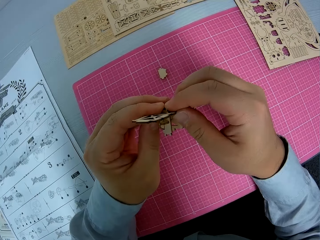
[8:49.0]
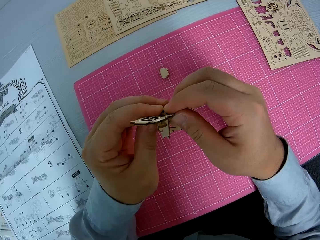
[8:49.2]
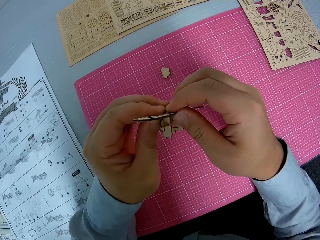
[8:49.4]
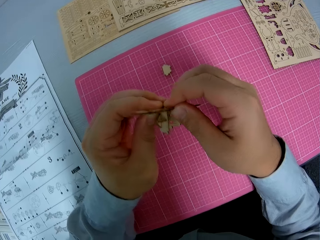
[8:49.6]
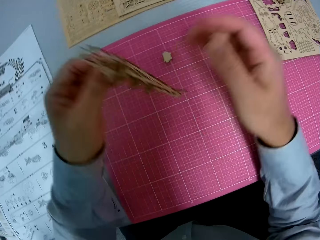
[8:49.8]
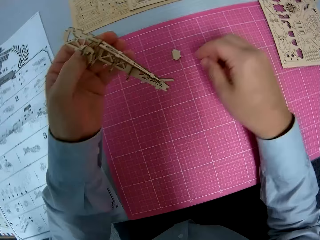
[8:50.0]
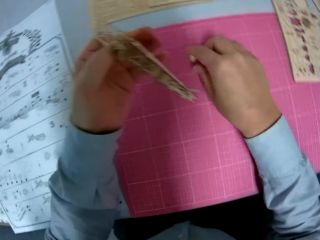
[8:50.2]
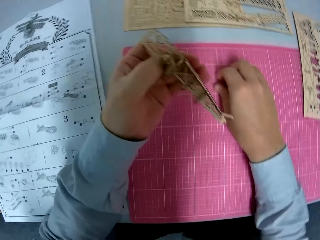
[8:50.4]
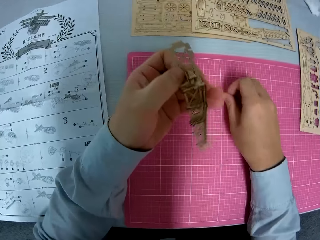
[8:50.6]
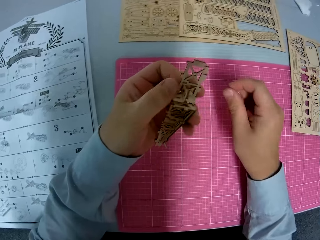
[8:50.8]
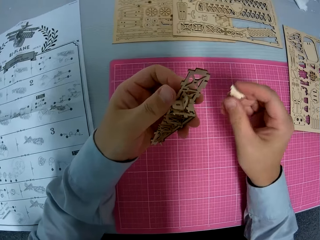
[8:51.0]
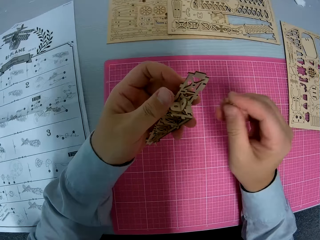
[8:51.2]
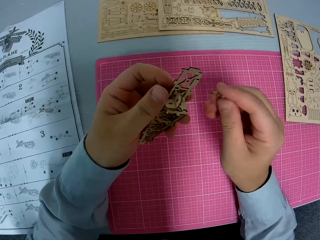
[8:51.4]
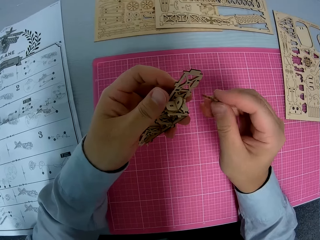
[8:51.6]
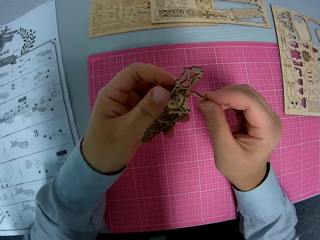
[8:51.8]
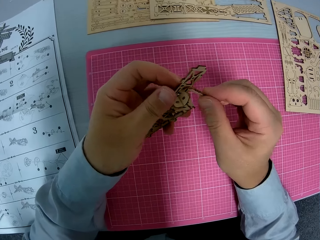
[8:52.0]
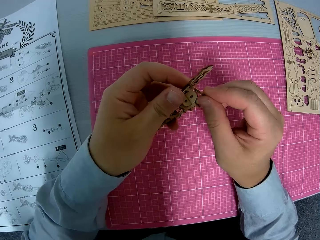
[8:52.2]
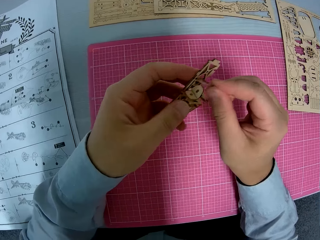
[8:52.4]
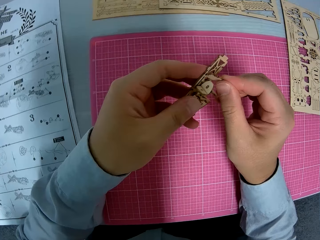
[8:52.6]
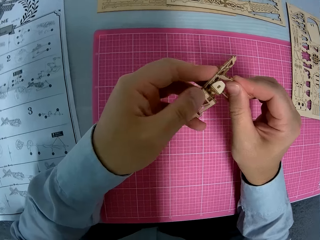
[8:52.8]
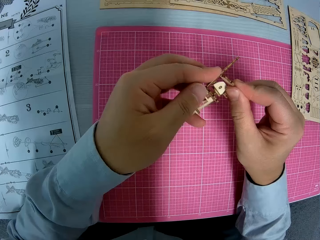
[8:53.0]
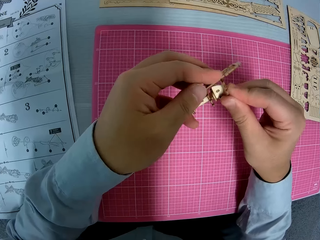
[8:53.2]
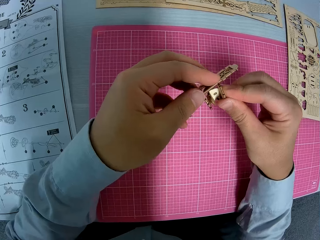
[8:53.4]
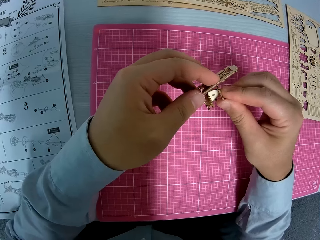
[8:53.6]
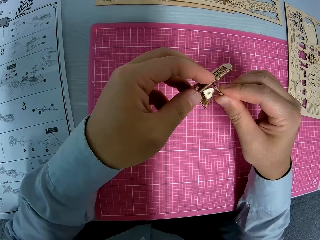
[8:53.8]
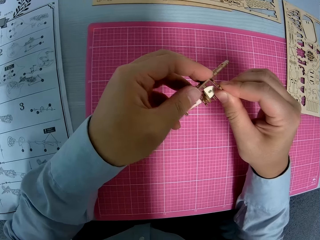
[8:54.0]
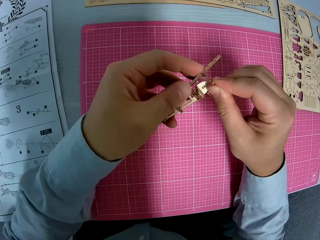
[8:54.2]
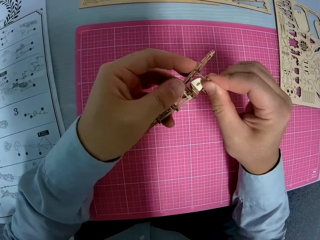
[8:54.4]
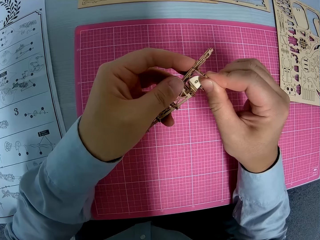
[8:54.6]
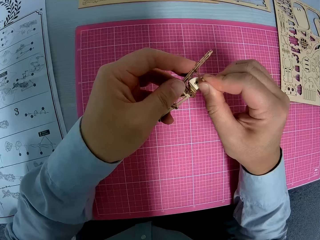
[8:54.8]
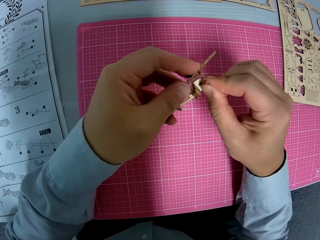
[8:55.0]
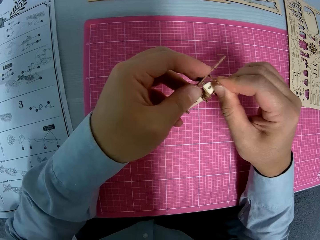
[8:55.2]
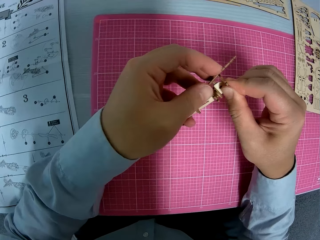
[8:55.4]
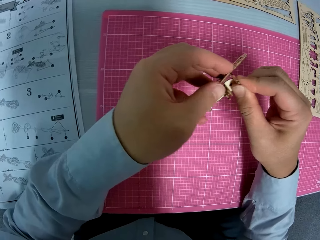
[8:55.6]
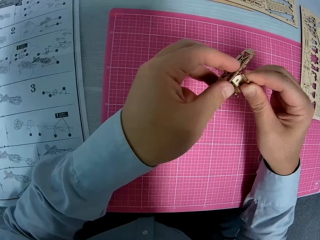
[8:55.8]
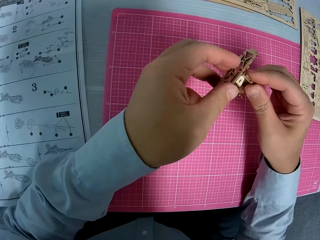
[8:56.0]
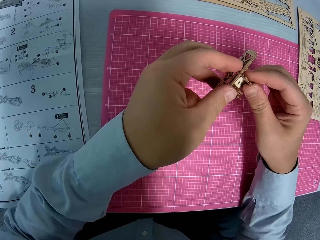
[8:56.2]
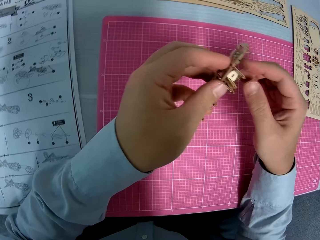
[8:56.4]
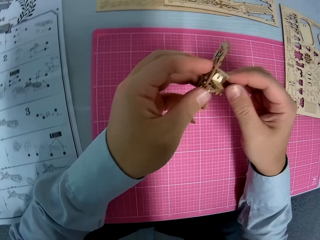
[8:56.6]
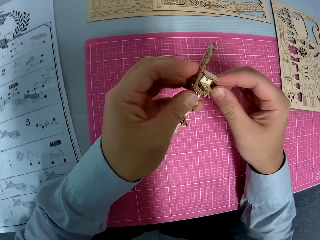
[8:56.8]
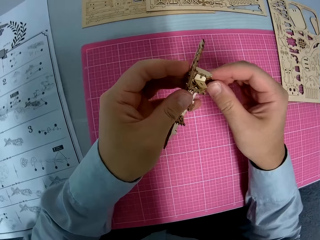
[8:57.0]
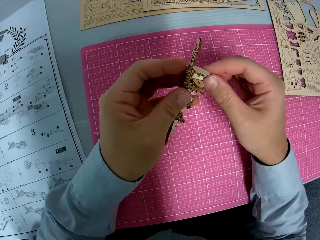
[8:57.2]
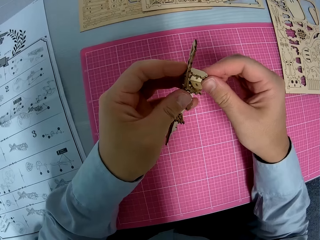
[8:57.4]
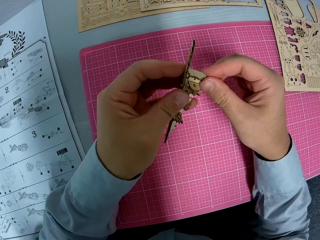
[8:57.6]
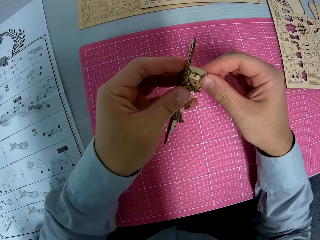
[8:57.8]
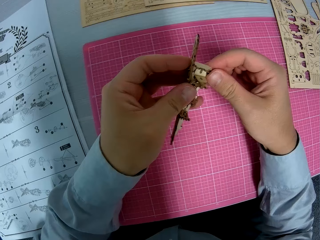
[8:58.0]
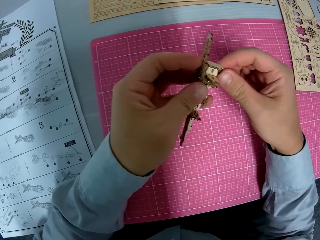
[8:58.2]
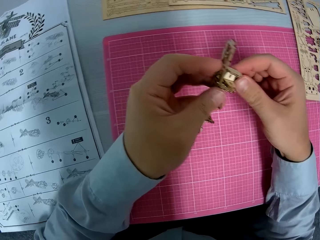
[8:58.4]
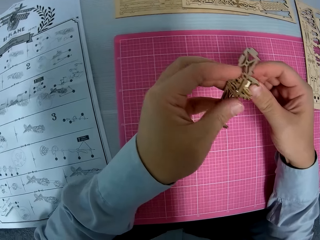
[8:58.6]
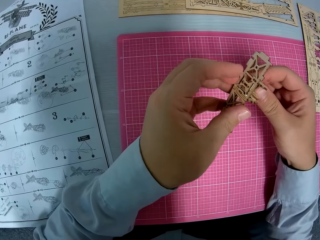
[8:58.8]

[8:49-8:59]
The camera wearer picks up a piece of paperwork from the table. They fix the pieces of paperwork together.

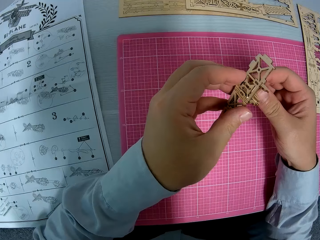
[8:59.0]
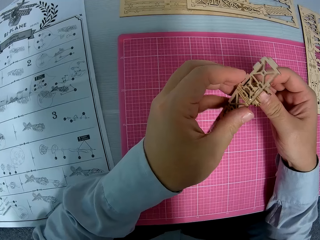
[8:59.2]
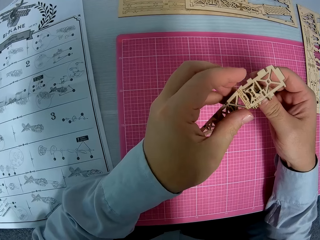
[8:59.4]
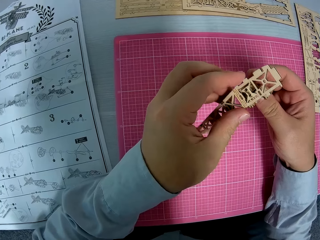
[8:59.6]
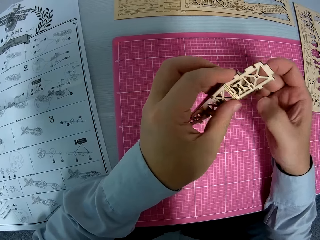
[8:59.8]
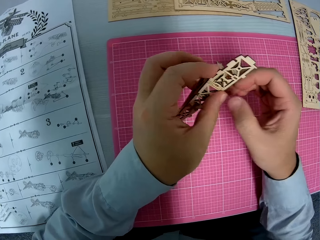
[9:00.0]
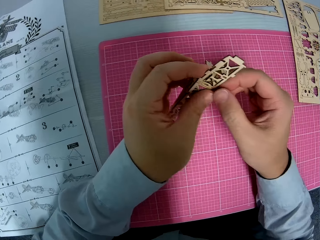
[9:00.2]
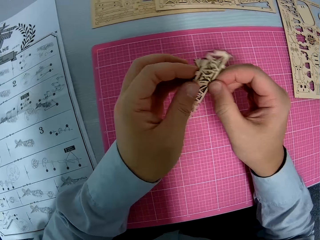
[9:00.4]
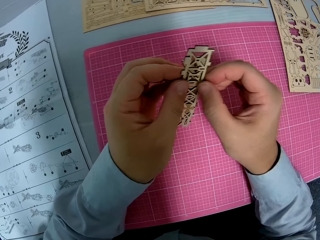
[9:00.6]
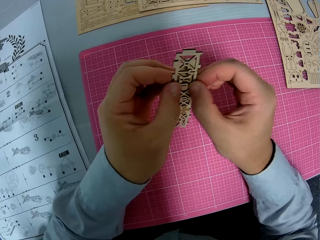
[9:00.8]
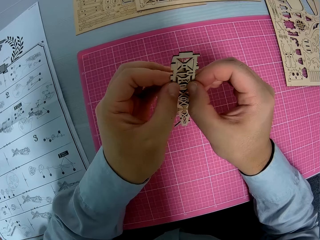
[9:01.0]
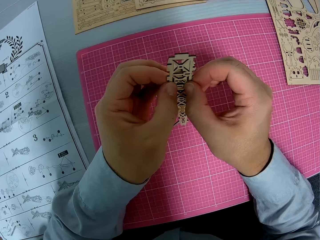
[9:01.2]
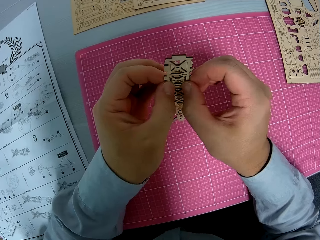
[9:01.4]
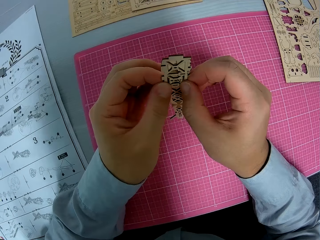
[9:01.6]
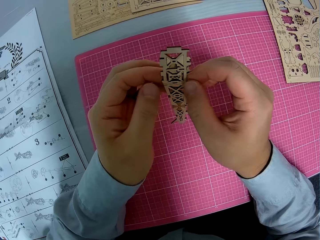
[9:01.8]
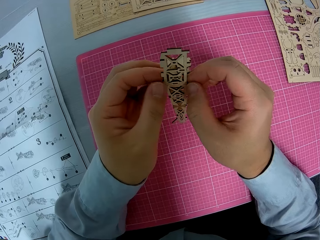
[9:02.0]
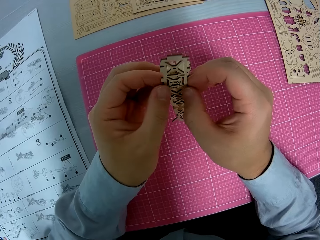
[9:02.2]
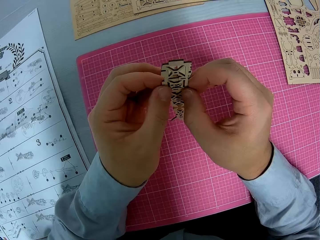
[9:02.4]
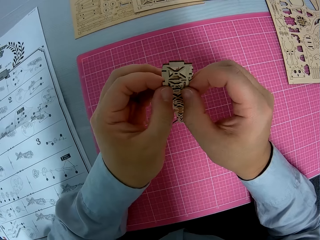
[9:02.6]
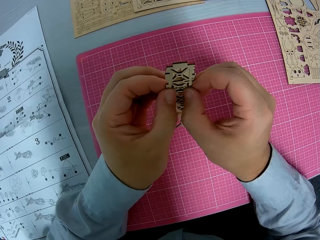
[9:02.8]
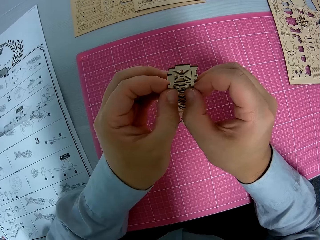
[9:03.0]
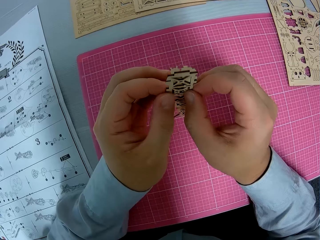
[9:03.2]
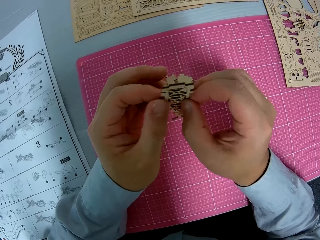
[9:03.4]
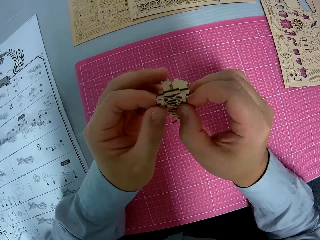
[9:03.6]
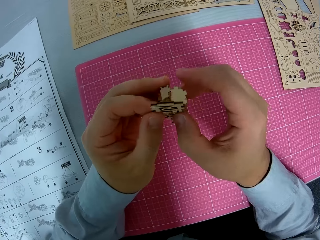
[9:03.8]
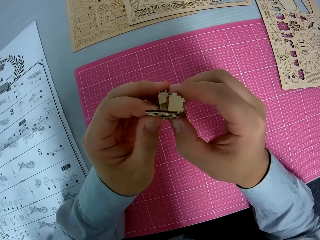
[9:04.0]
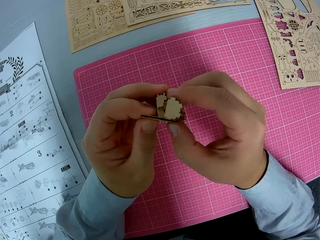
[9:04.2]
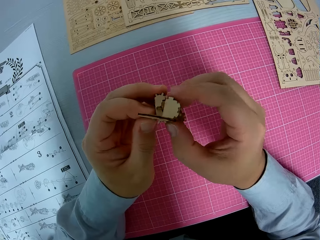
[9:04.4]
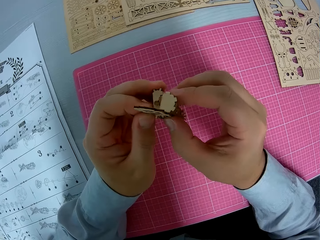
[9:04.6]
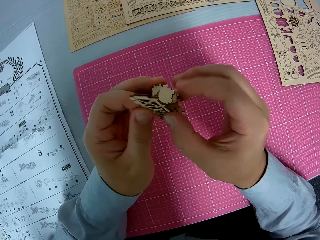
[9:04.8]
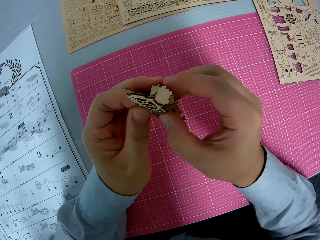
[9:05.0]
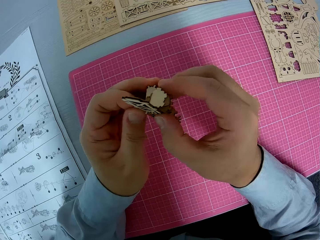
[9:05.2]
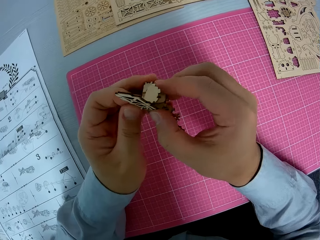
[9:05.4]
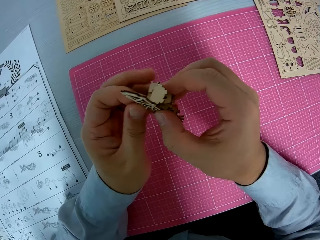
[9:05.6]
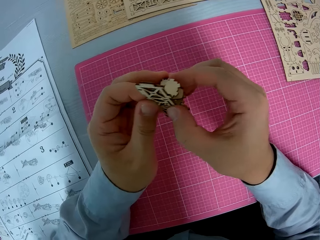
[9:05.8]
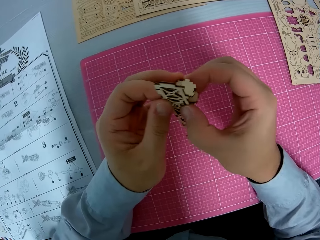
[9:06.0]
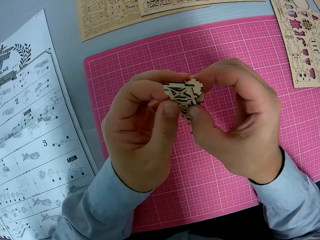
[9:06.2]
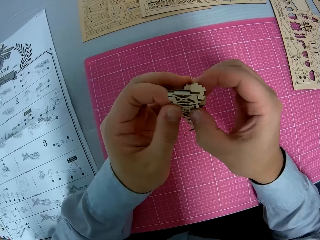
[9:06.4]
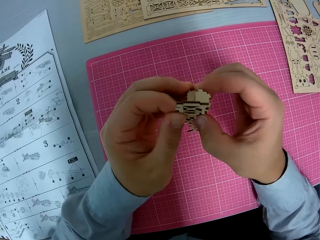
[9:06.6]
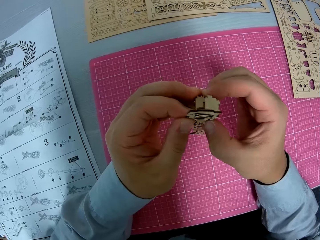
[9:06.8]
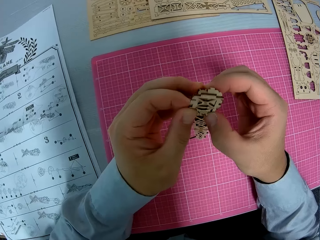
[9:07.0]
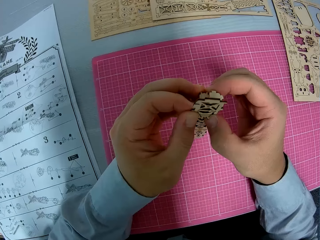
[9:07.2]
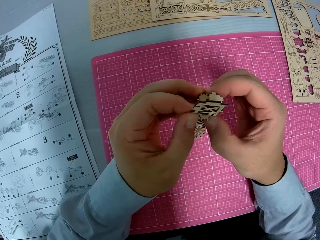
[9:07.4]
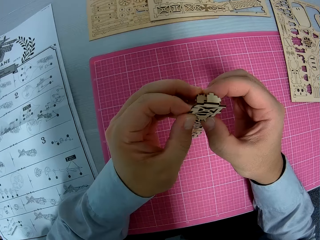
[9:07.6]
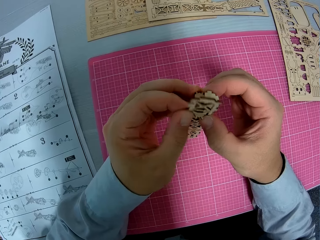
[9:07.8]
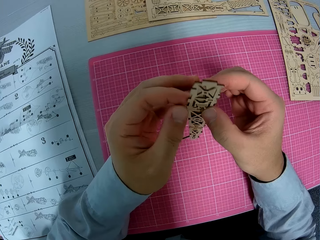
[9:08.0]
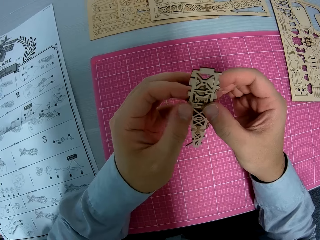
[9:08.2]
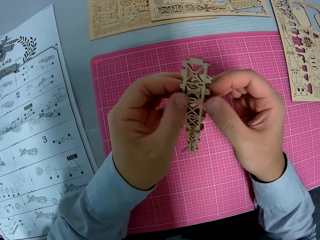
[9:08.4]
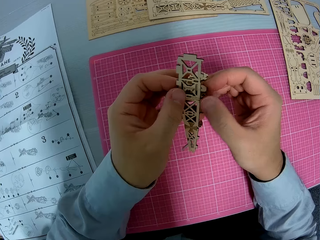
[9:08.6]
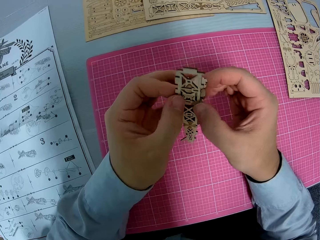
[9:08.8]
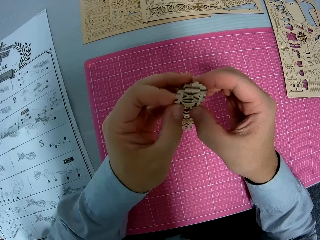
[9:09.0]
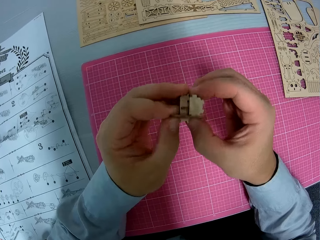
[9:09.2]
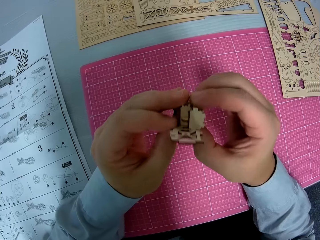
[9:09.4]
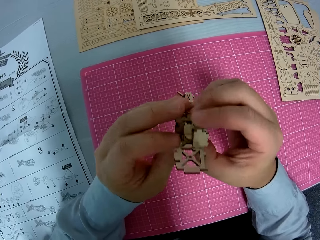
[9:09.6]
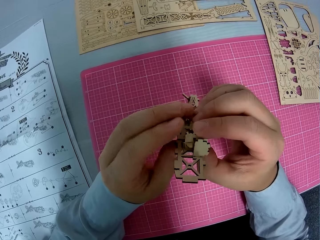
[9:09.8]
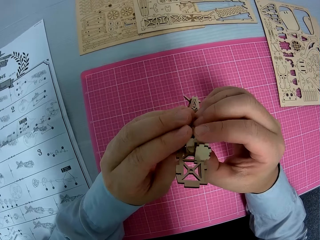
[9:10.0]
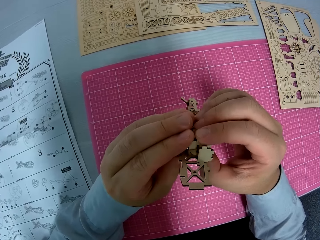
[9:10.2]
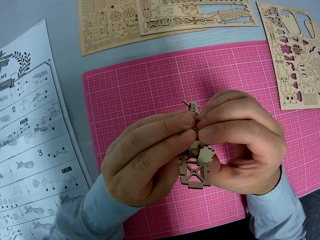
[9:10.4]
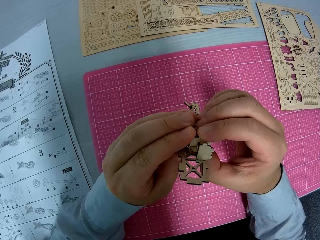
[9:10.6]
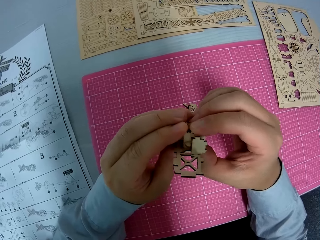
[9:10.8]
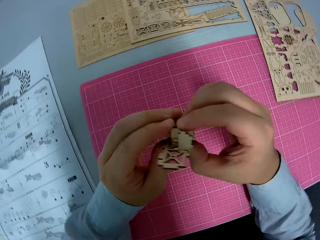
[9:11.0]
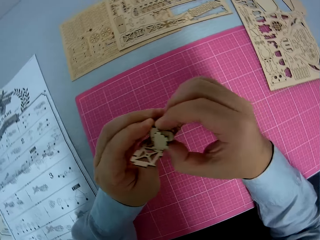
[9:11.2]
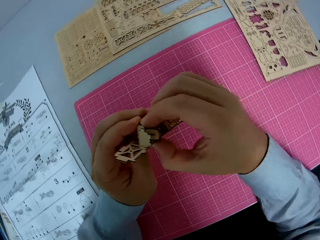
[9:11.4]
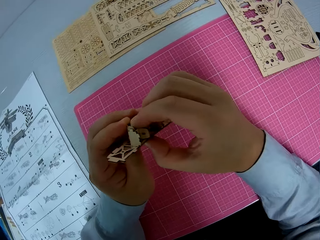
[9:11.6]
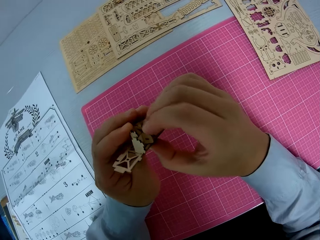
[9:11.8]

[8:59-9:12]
The camera wearer turns the craft. They squeeze the craft. They turn the craft.
